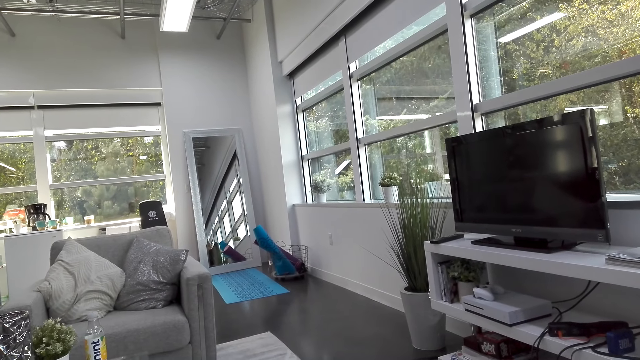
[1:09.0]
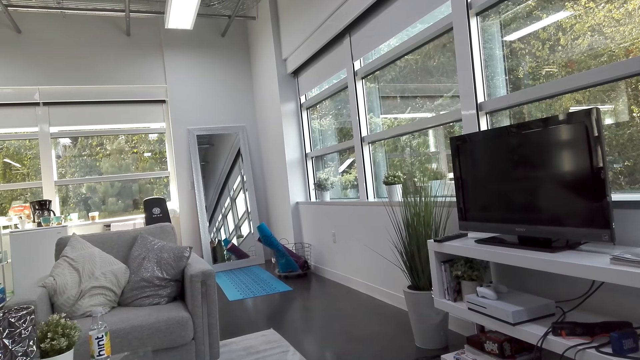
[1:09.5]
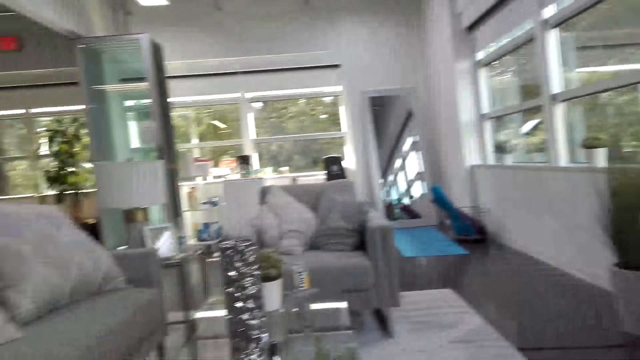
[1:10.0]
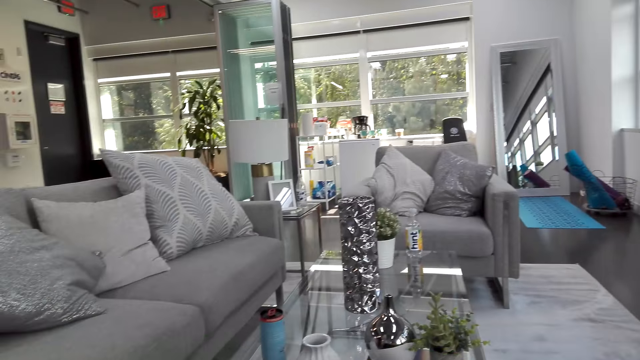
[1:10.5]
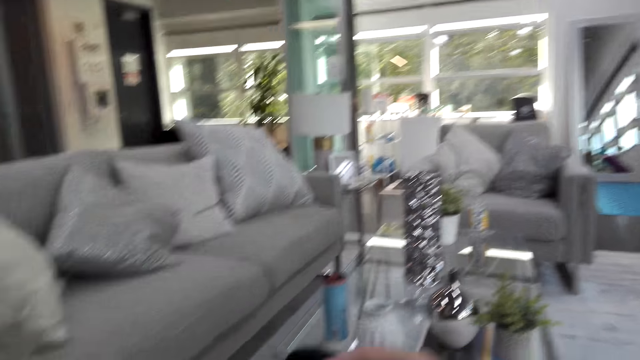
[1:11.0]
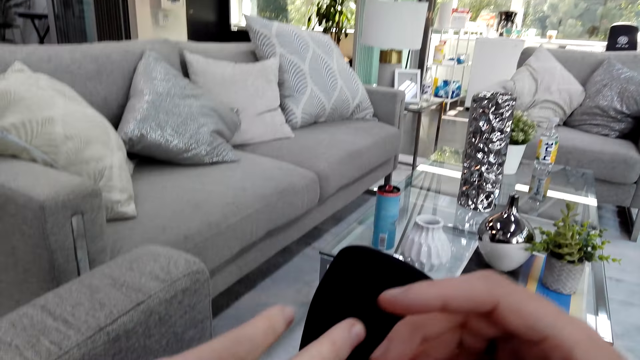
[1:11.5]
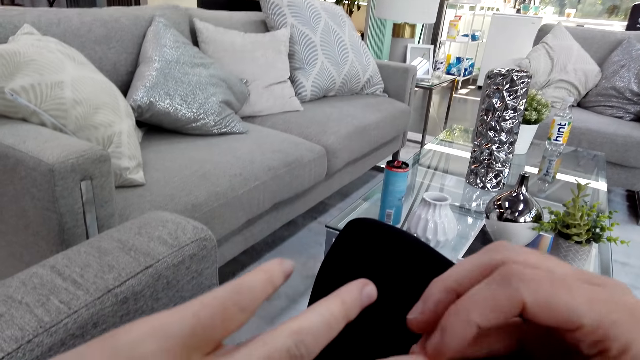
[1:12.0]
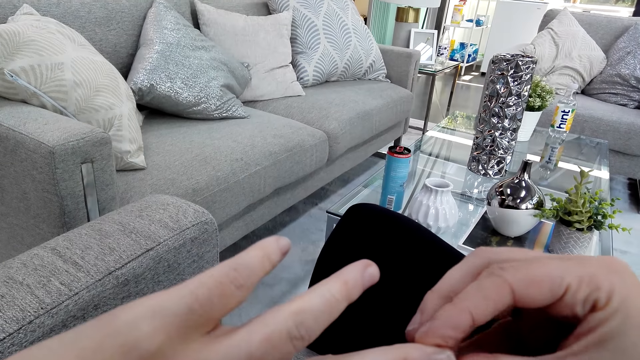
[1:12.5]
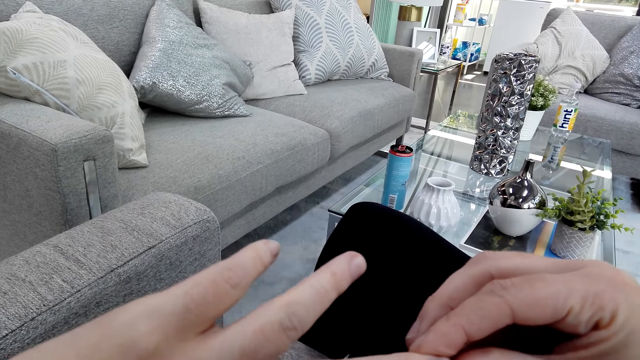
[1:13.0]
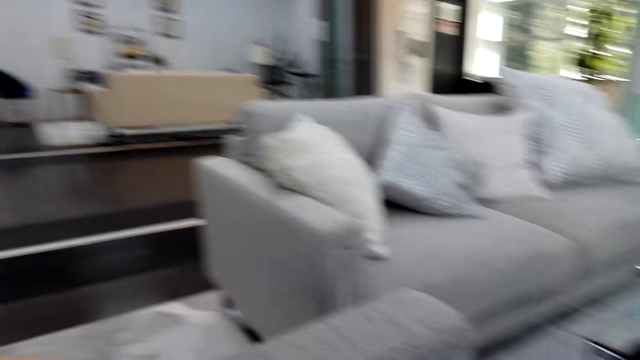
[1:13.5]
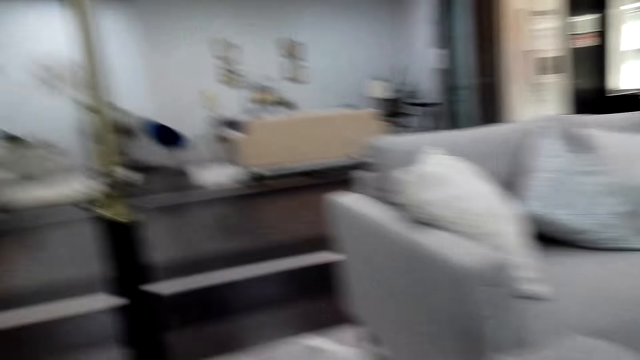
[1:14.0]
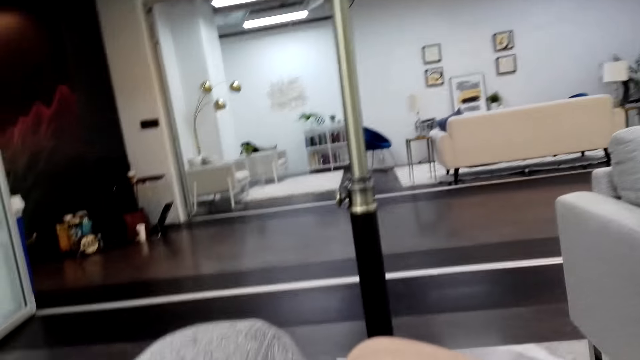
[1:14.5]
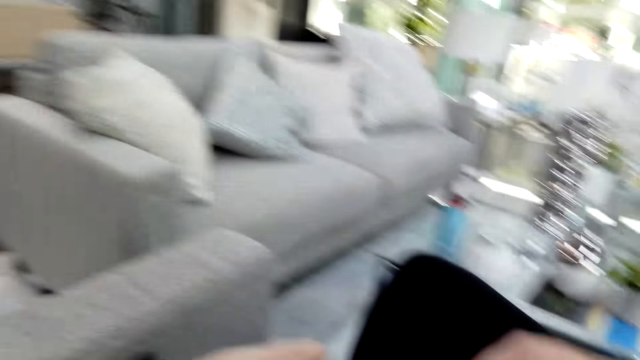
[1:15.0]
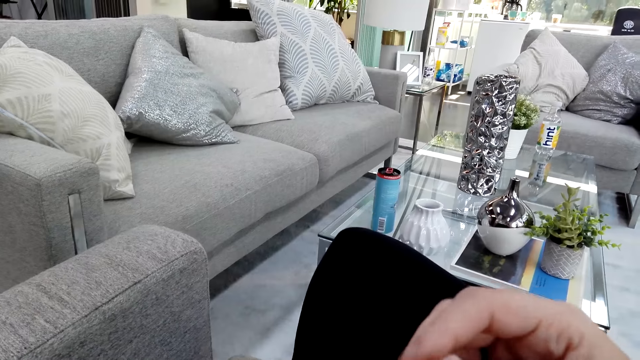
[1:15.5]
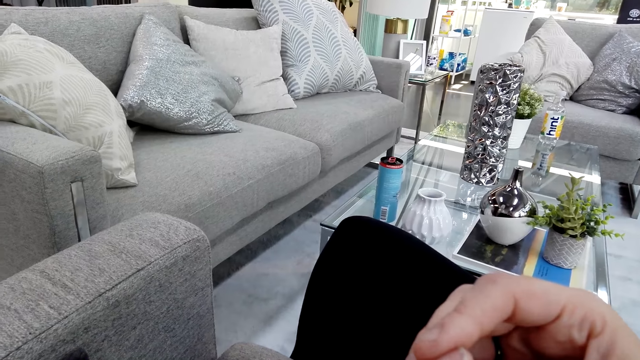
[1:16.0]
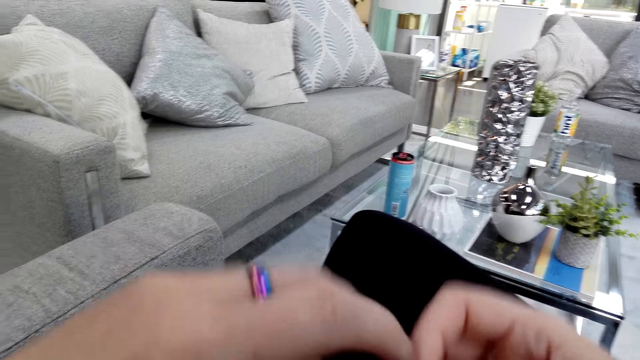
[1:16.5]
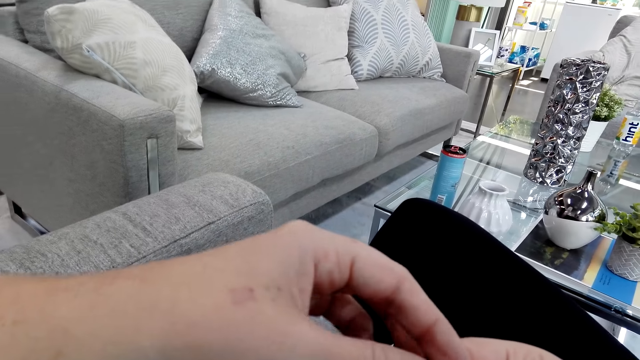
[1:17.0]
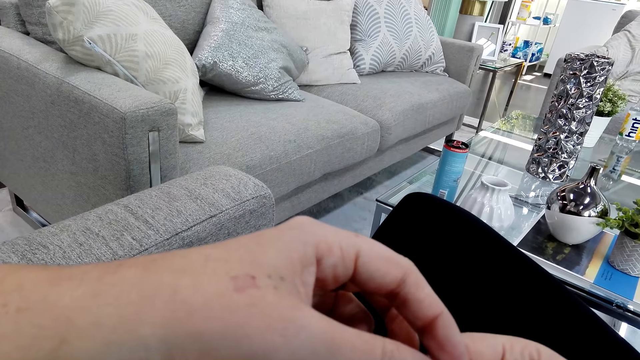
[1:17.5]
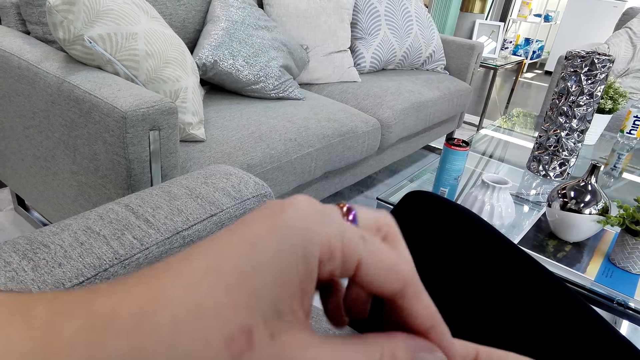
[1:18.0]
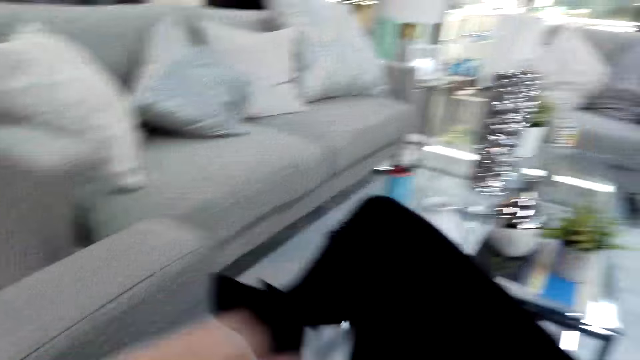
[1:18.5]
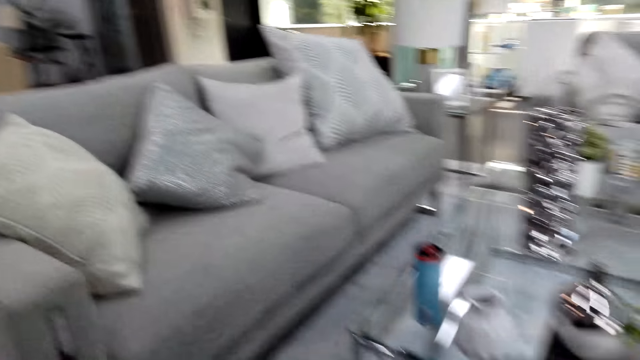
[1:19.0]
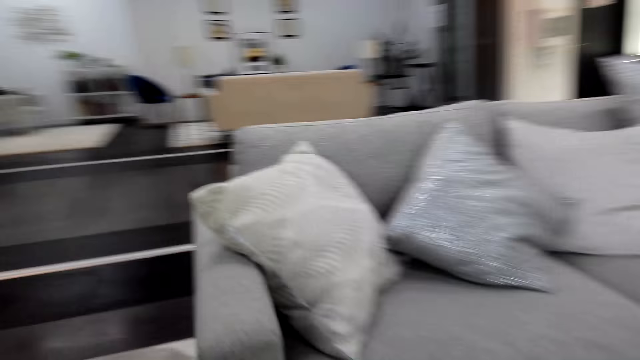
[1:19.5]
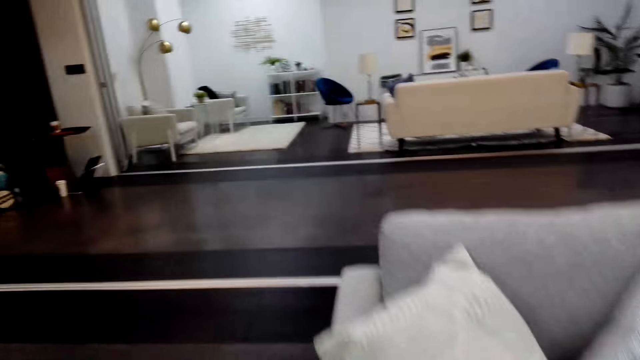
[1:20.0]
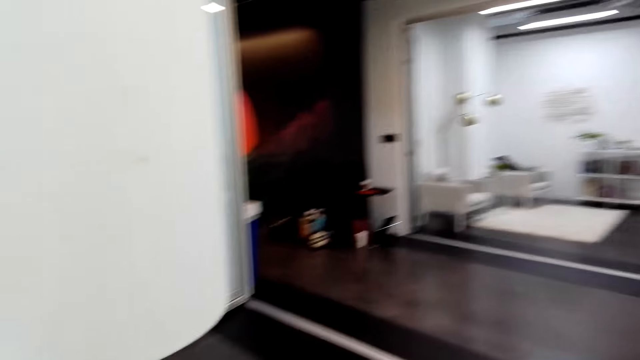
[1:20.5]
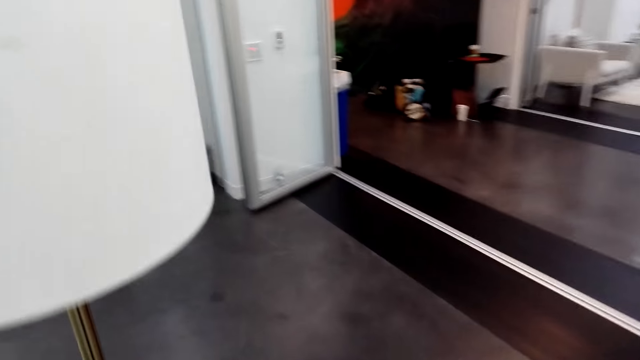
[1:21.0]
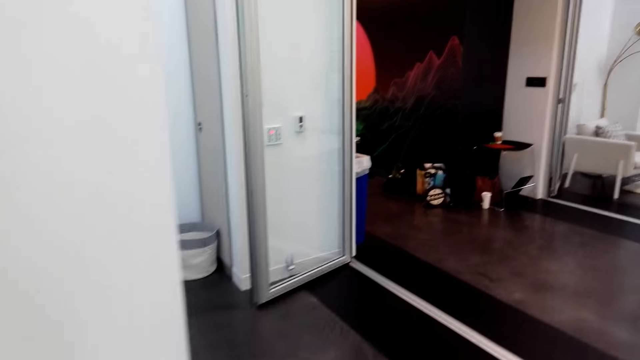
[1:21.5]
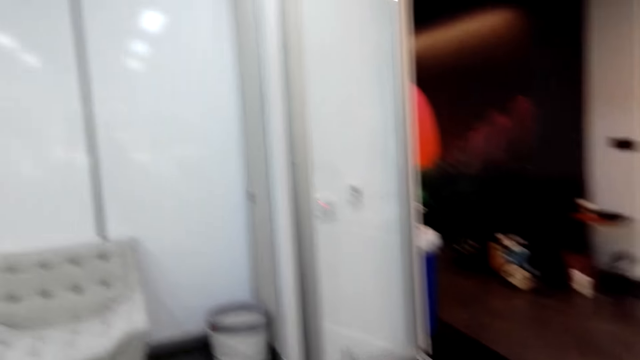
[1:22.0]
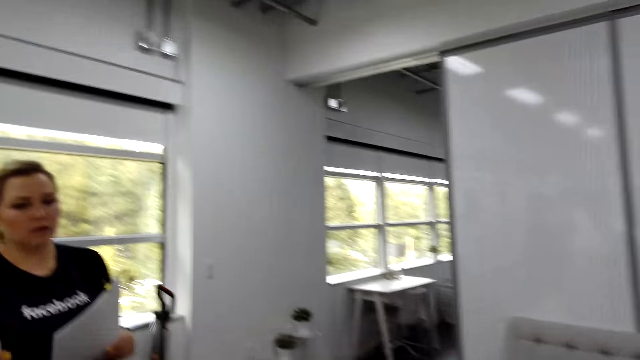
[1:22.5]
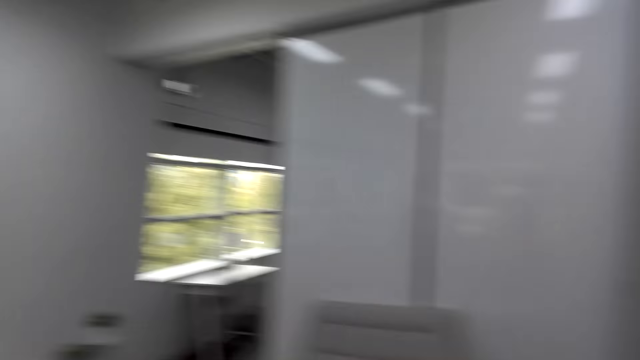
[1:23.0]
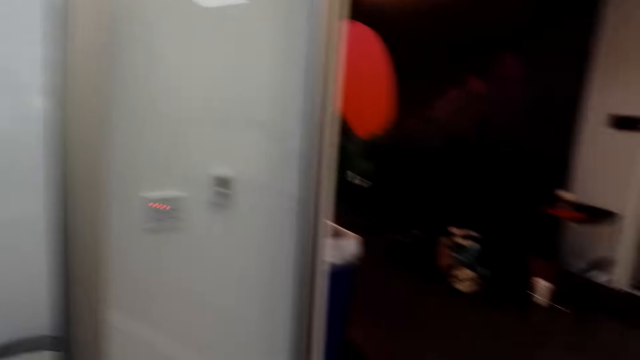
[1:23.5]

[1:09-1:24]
The camera wearer plays with her fingers. She stands from the chair and walks away.

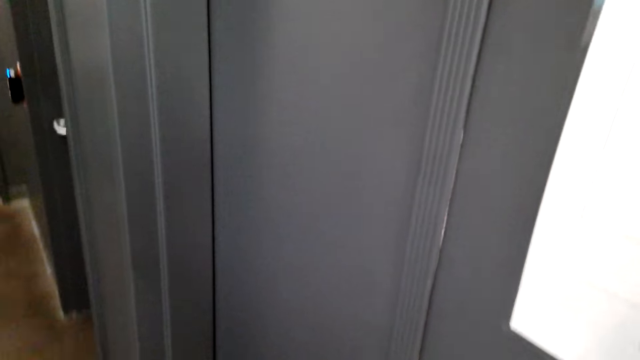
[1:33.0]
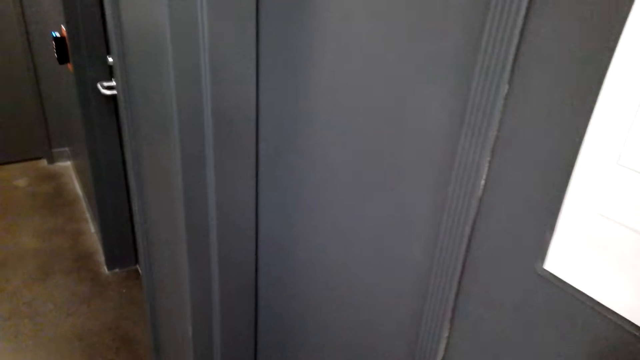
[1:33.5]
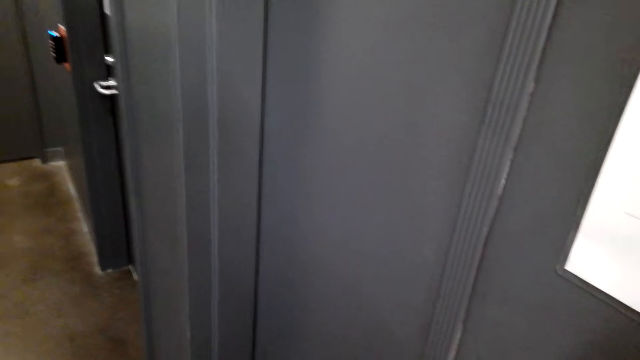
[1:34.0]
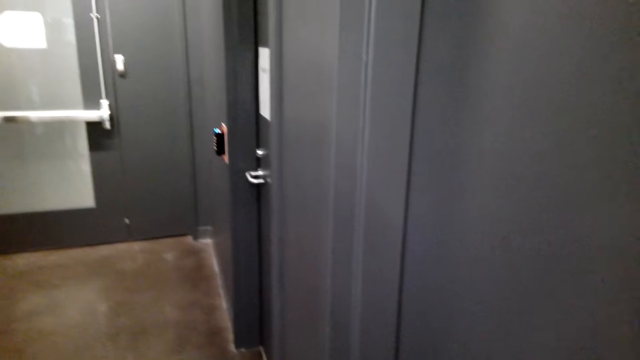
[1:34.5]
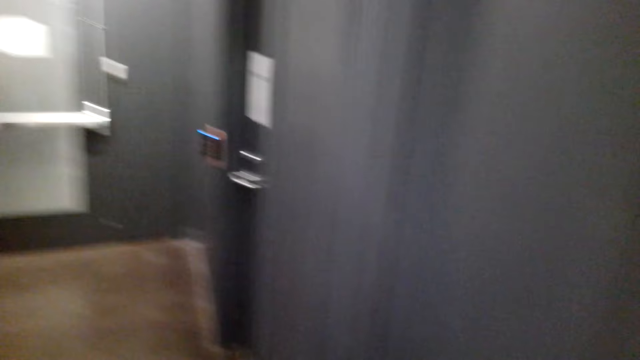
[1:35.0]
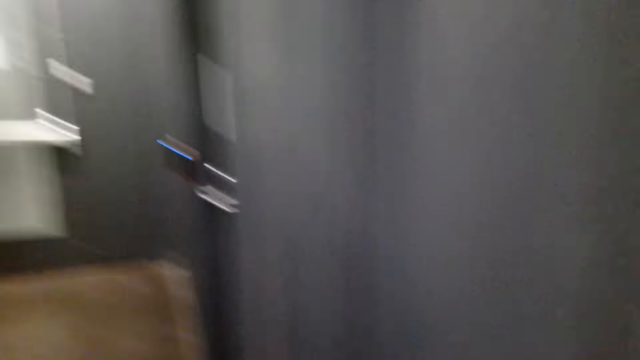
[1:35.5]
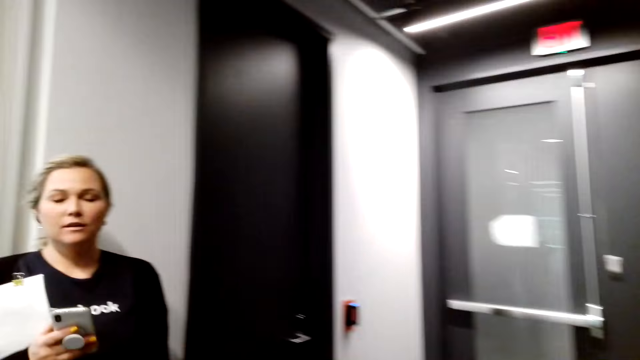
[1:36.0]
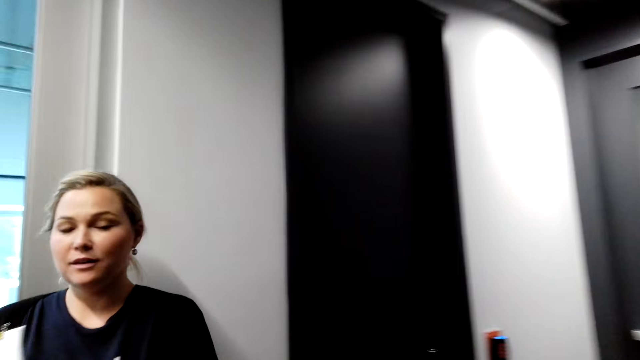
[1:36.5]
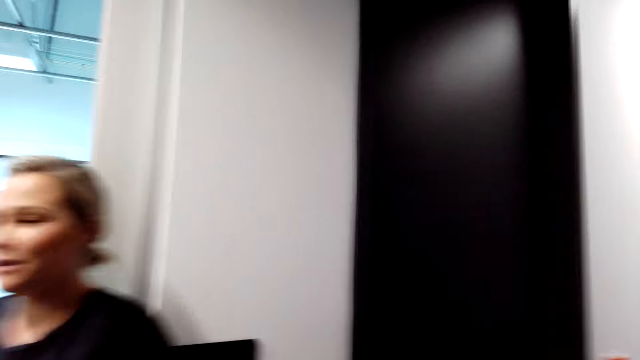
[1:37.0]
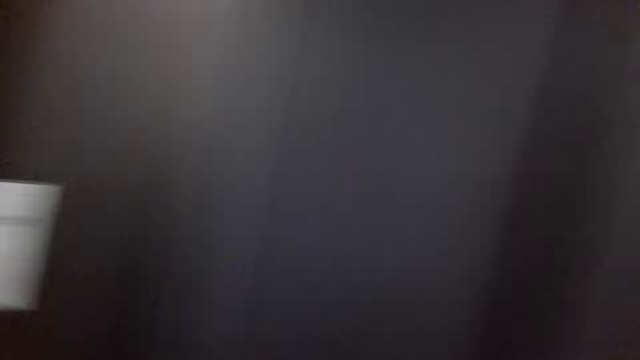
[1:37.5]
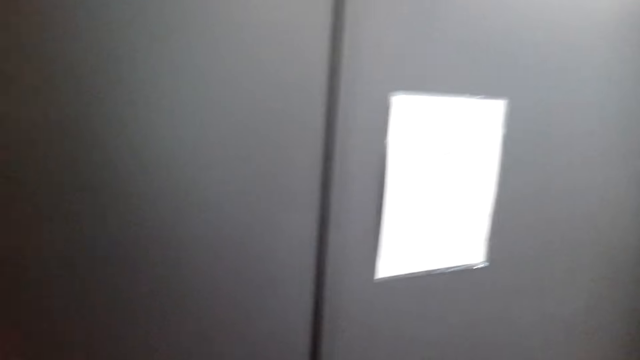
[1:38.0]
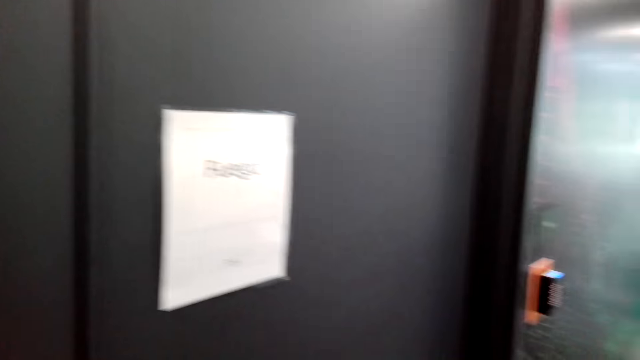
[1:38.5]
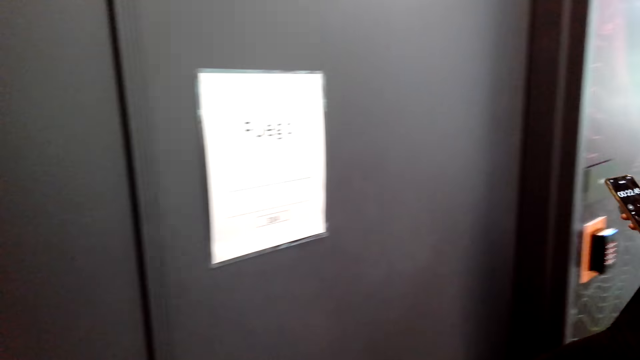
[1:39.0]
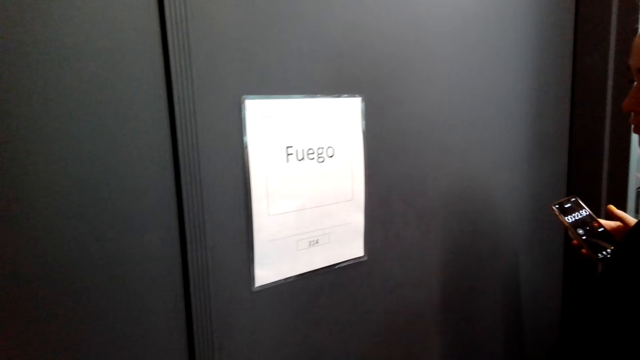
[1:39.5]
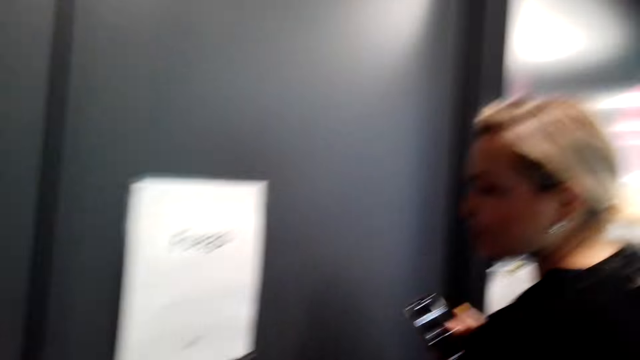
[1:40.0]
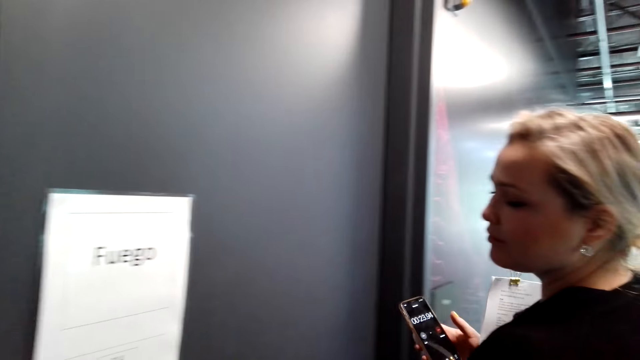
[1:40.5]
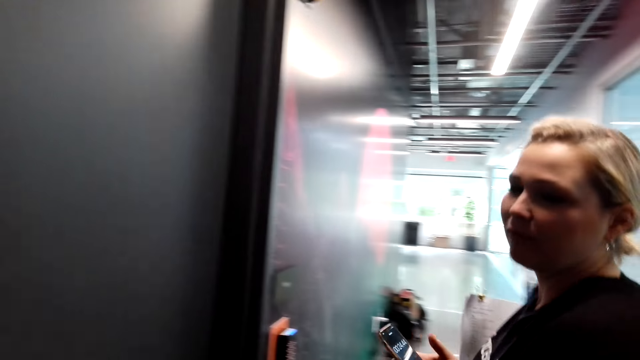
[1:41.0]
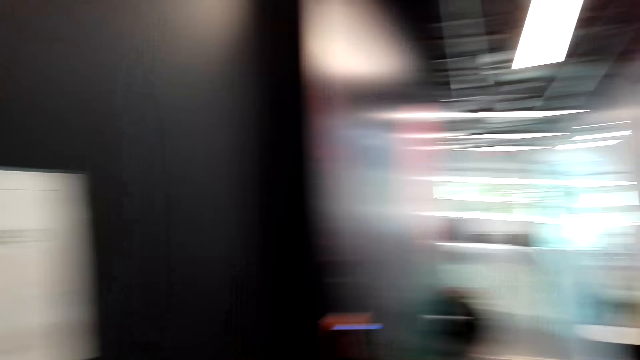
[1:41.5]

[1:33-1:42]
A lady talks with the camera wearer.
